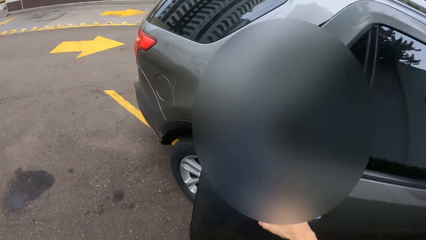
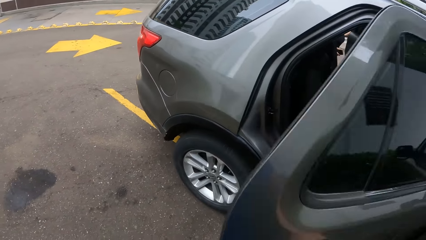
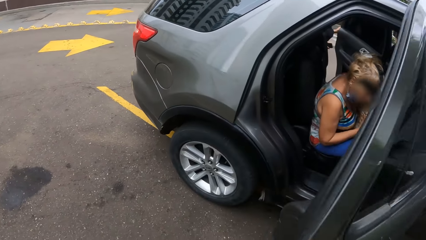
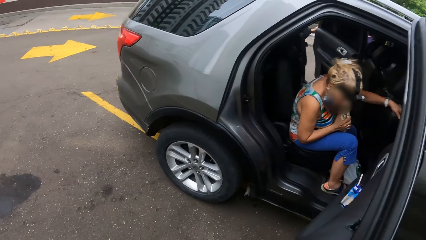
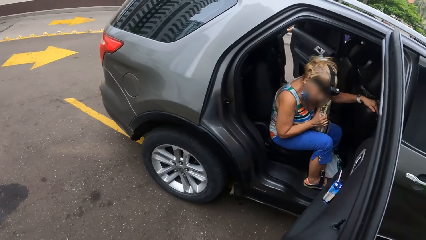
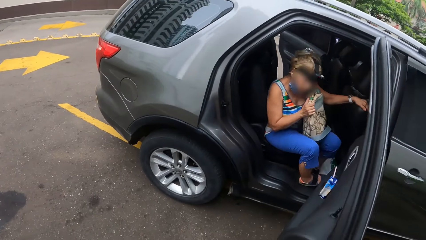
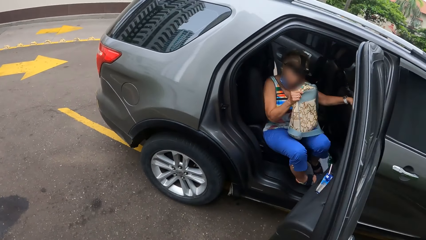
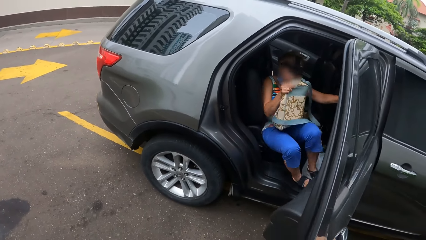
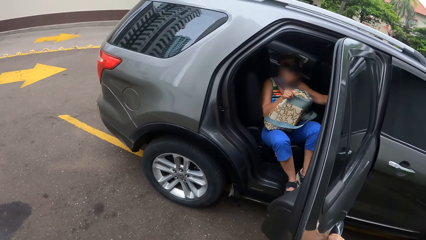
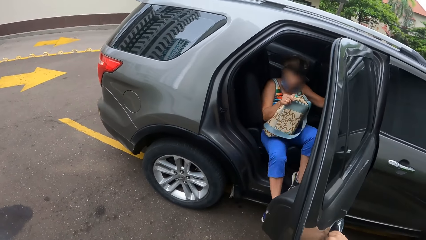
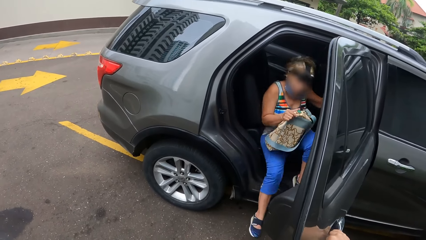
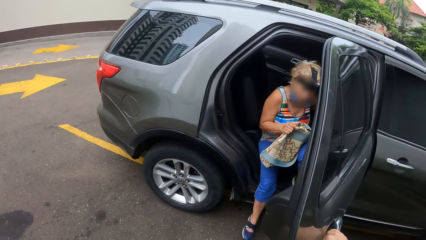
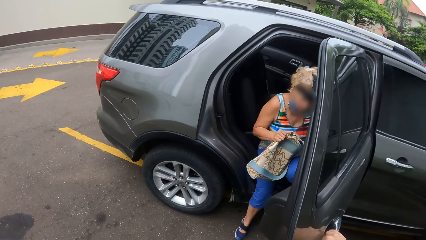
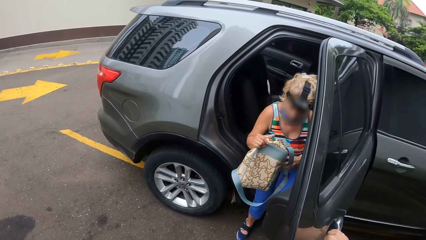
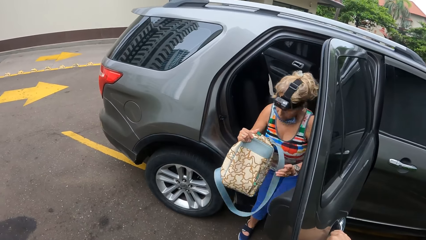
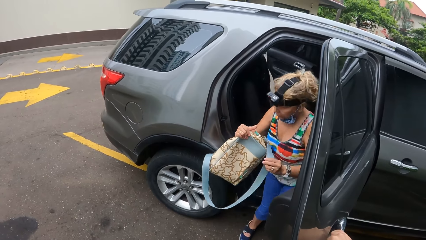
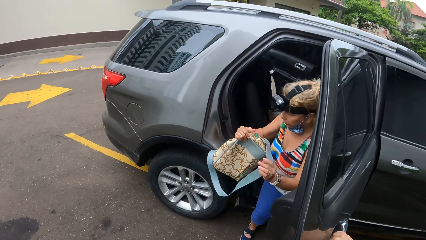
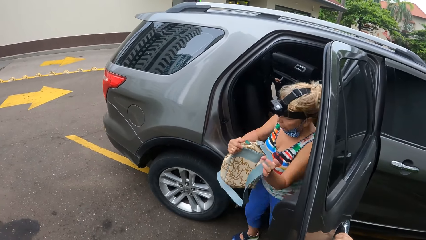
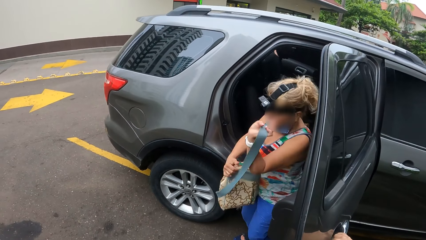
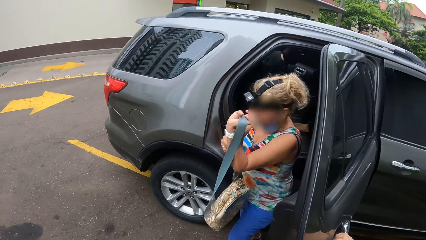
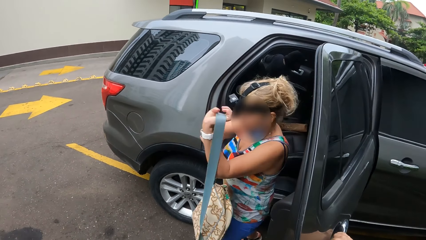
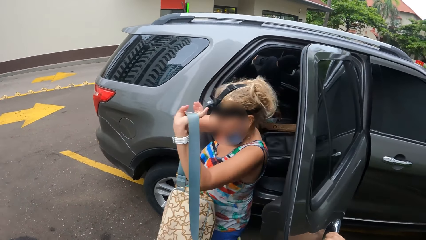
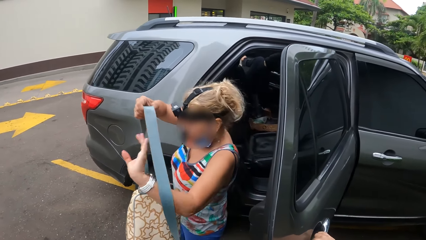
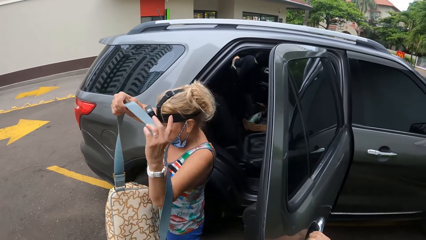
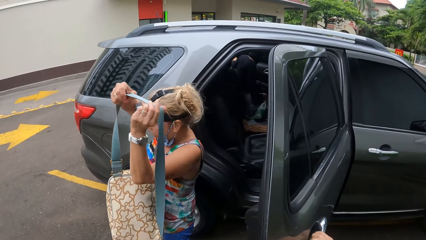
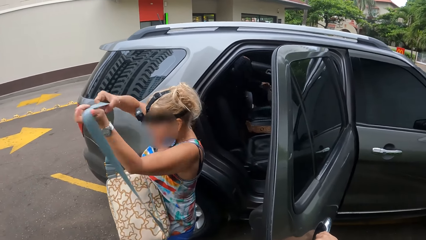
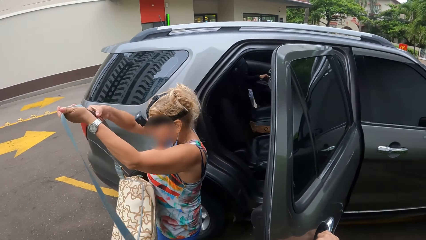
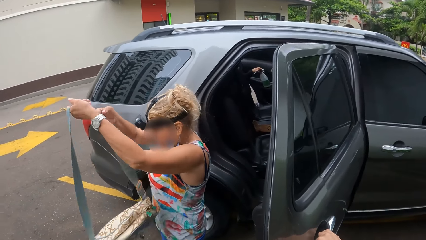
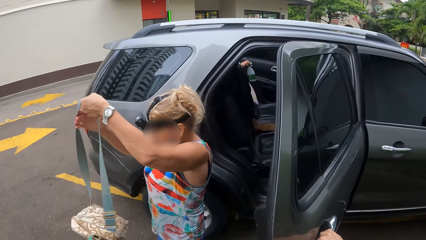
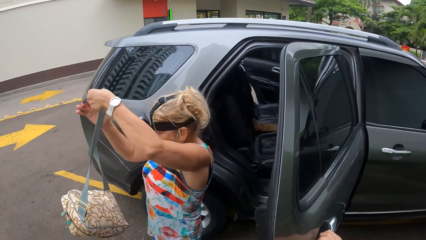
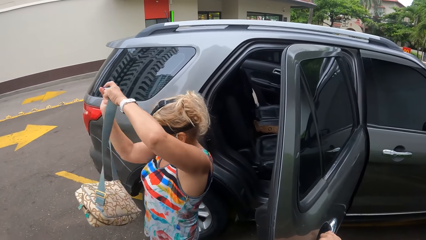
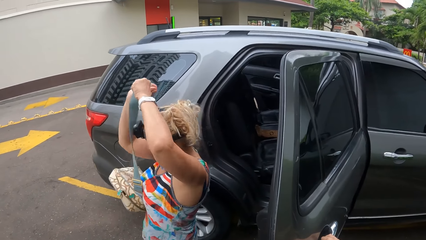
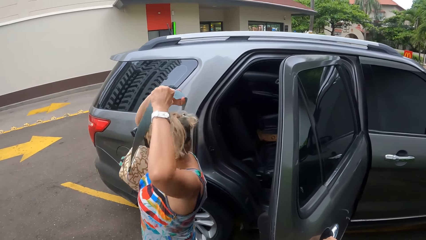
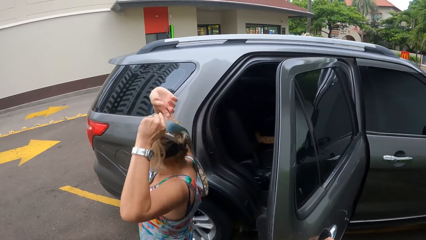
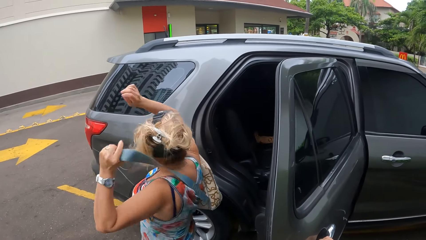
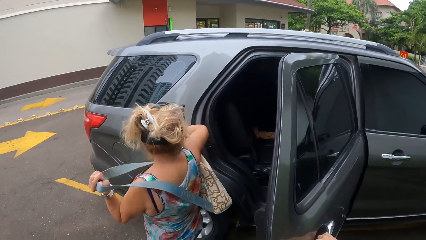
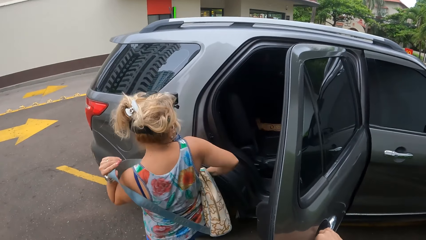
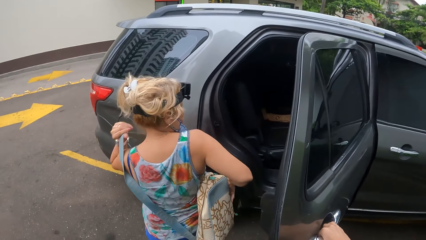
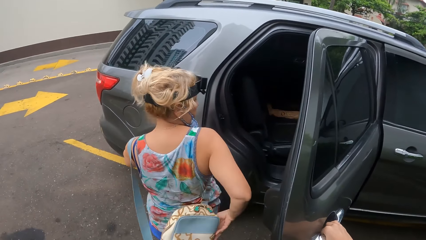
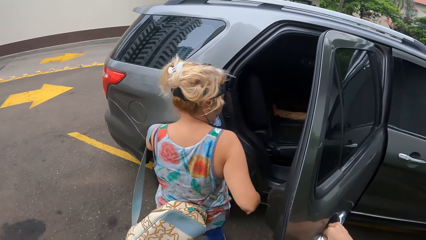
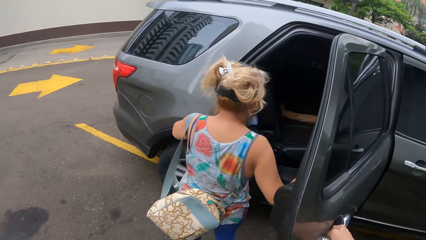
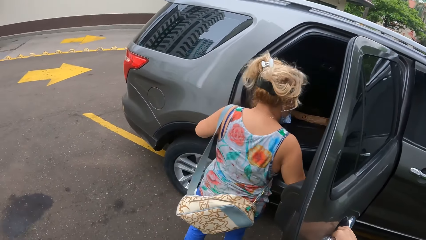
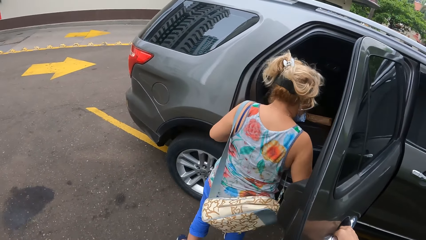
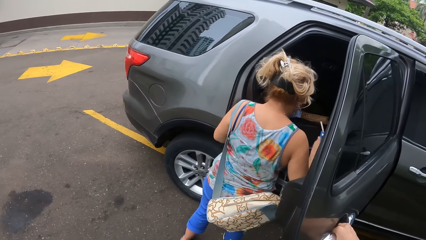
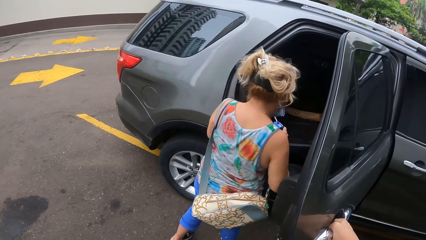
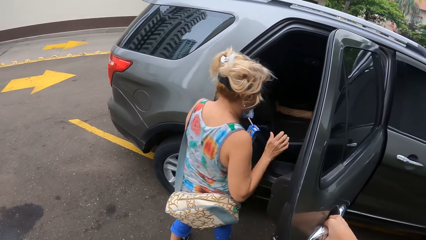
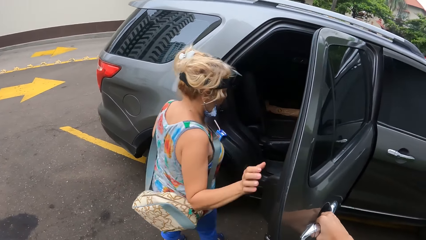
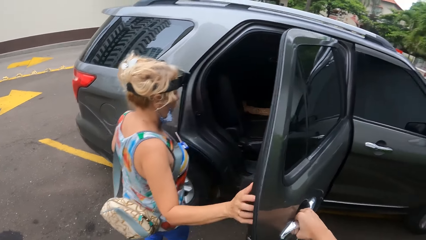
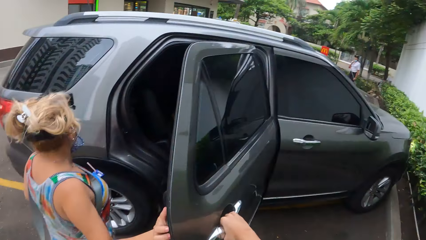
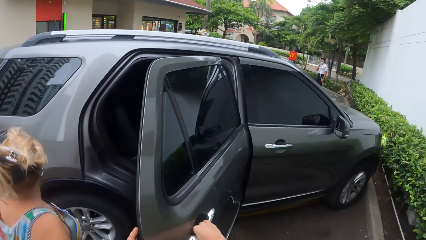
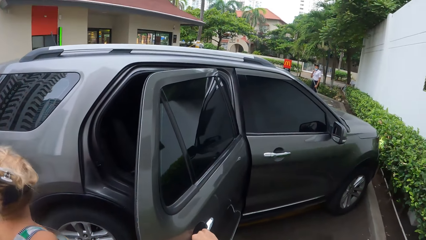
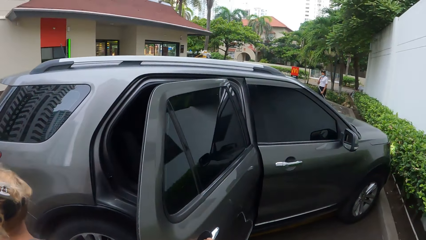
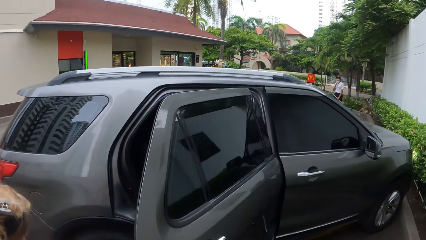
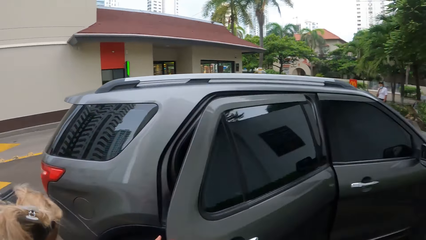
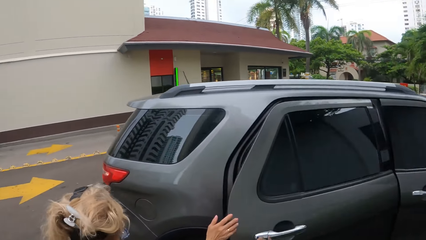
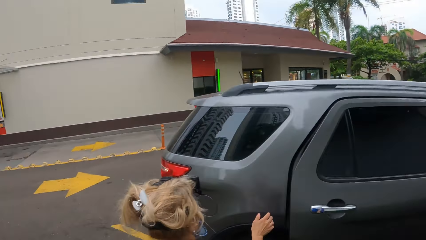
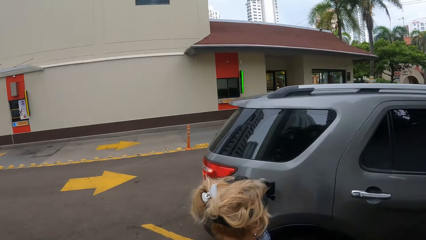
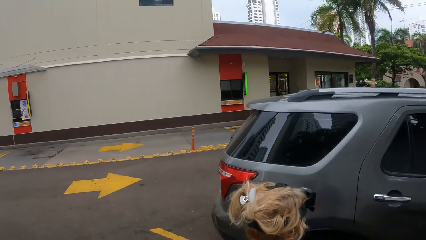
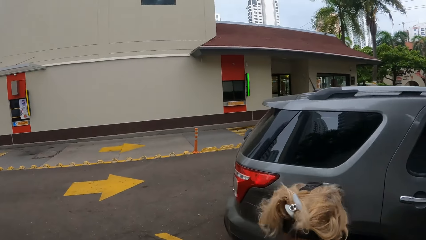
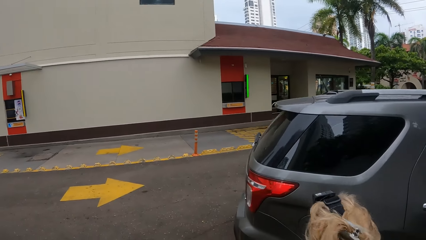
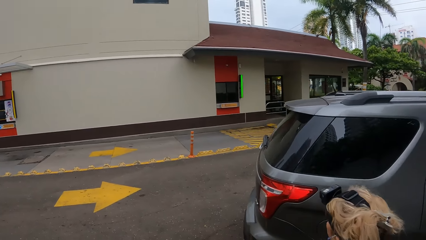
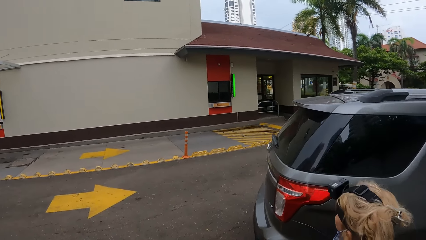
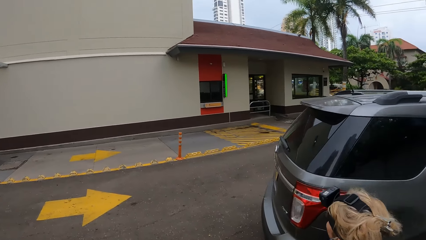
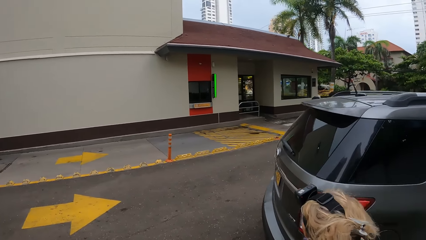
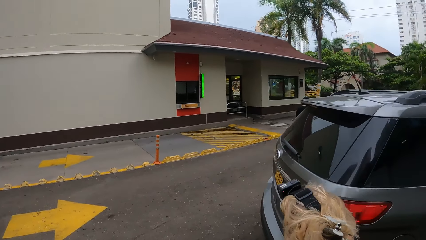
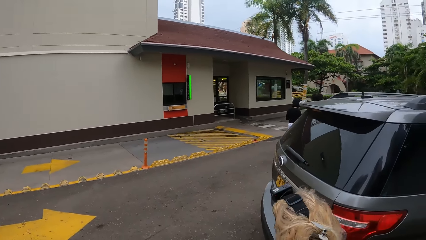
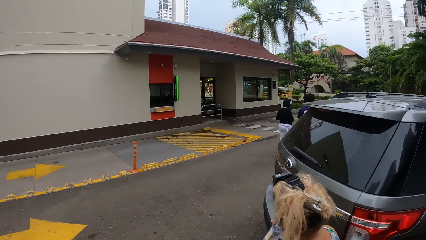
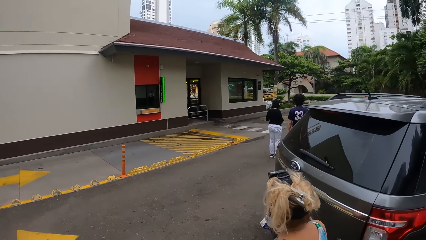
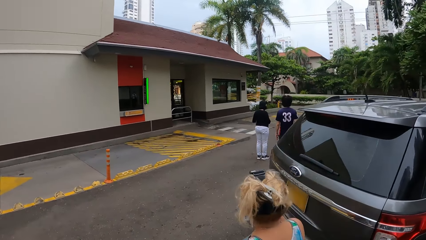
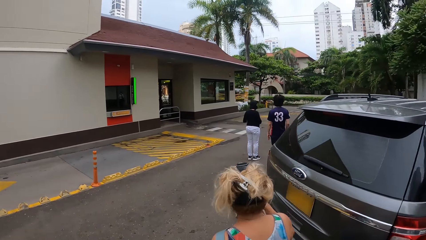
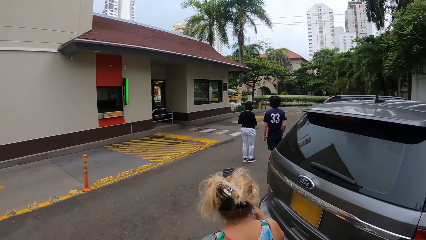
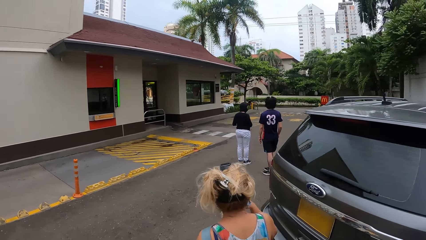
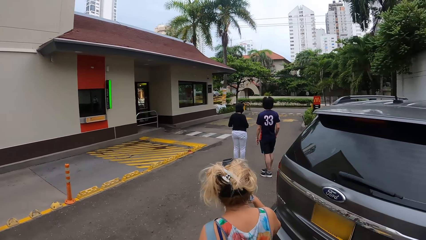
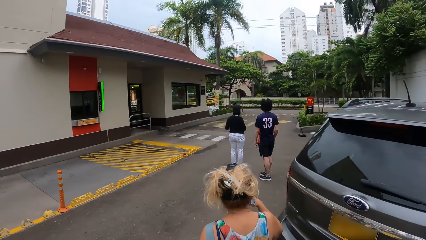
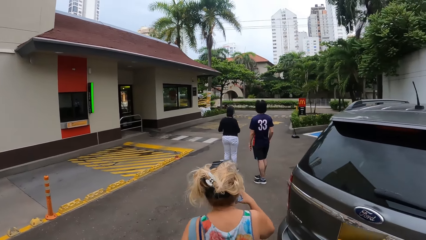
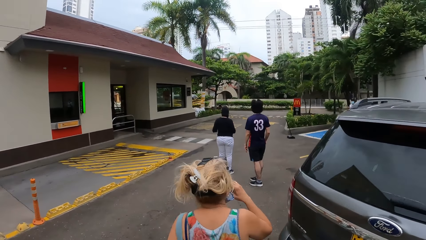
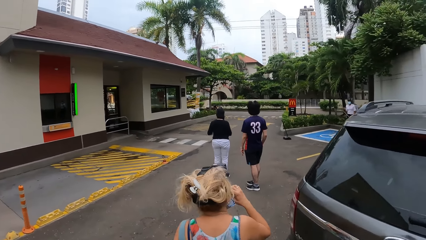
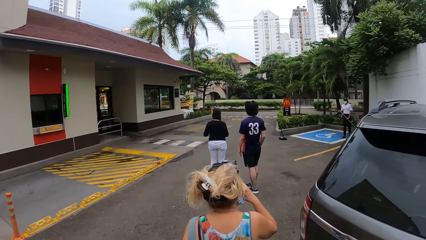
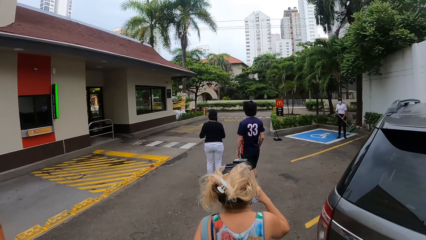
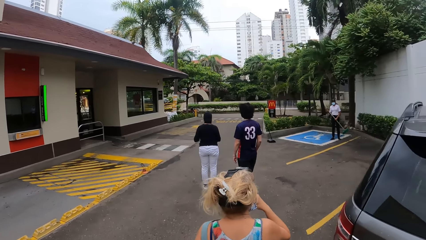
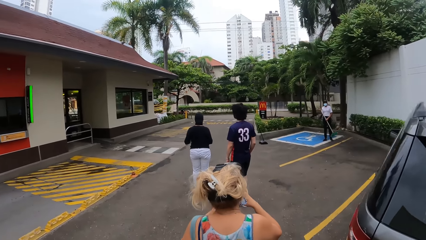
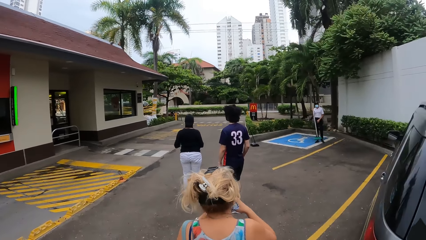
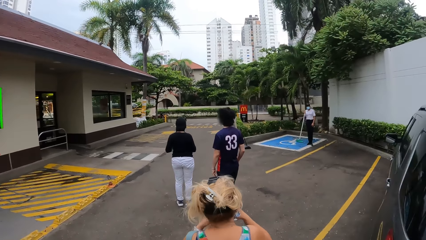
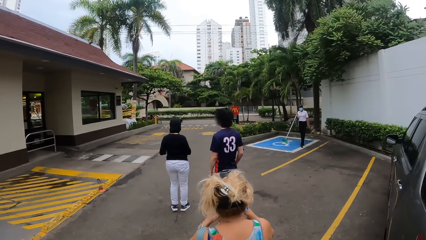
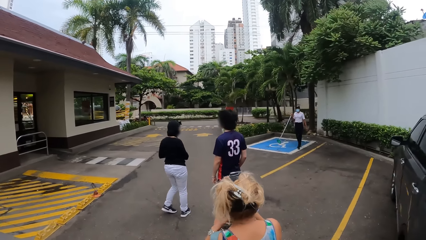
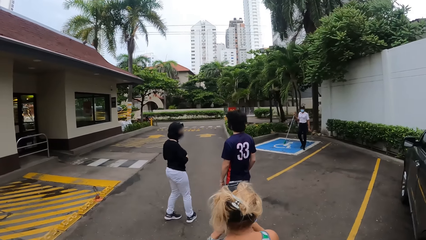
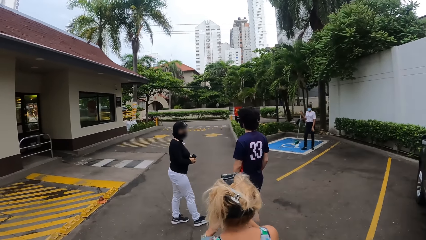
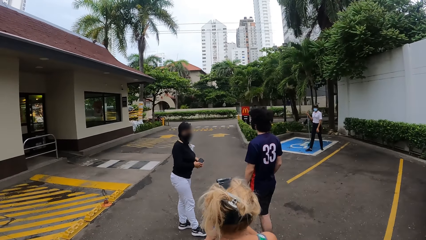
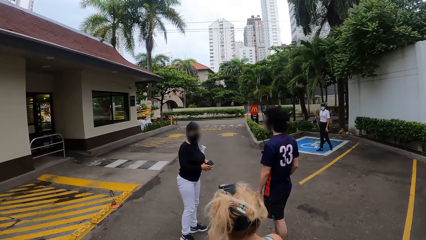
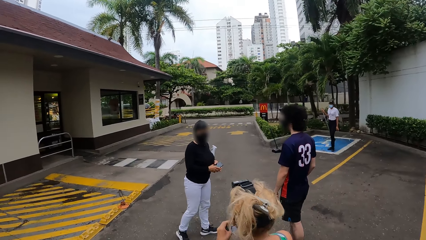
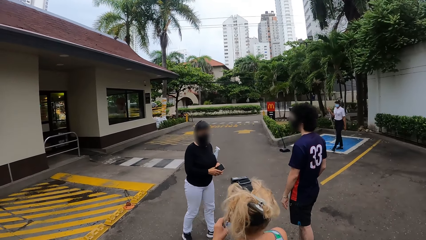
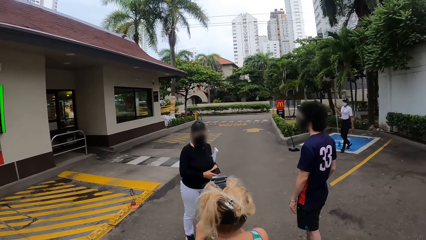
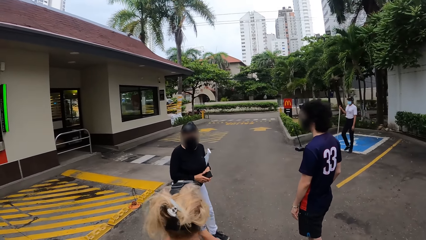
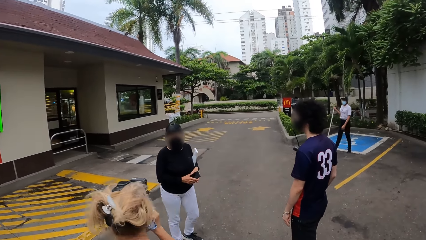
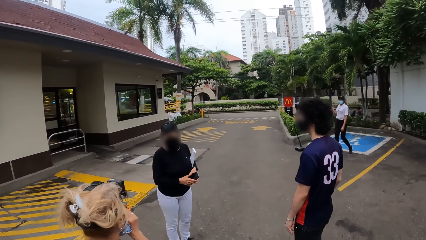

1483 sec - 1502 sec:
The camera wearer pulls the car door and opens the rear door. A woman gets out of the car and lifts the bag. The camera wearer looks at the woman. The woman moves the bag, puts the shoulder bag on the shoulder, turns around, and looks inside the car. The camera wearer looks at the woman. The woman makes a step, closes the rear door, and walks around the parking. The camera wearer walks around the parking. Another woman walks around.
